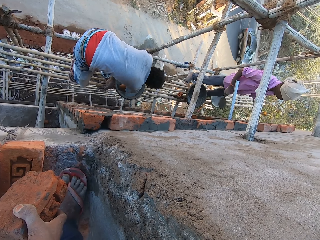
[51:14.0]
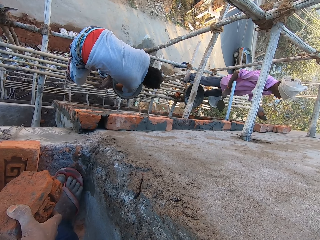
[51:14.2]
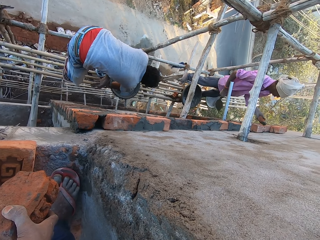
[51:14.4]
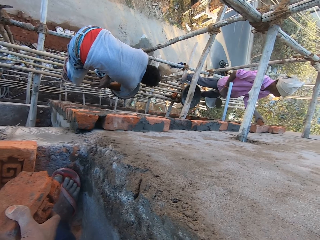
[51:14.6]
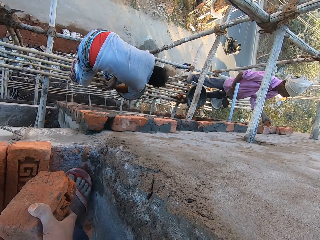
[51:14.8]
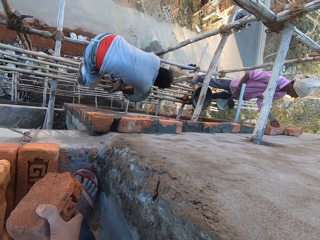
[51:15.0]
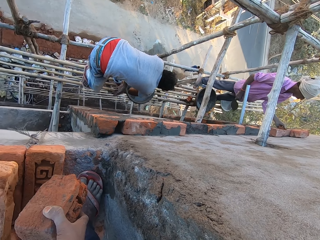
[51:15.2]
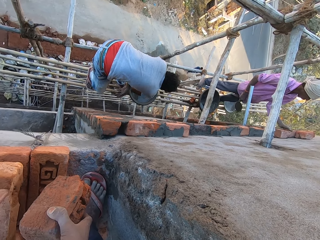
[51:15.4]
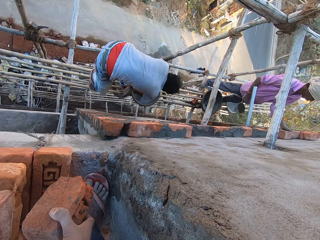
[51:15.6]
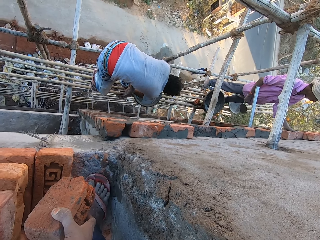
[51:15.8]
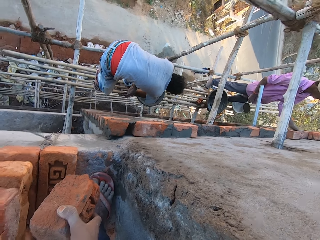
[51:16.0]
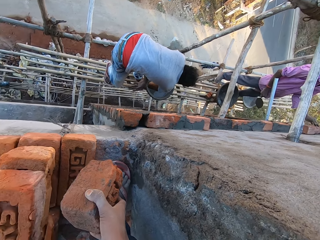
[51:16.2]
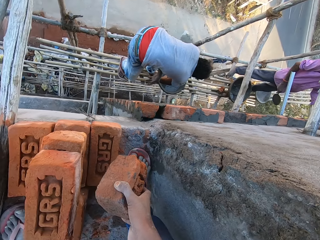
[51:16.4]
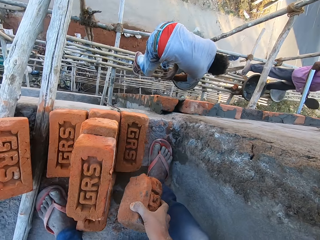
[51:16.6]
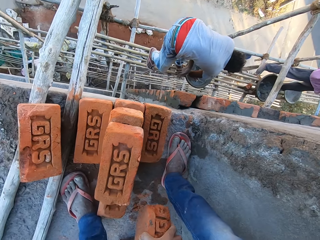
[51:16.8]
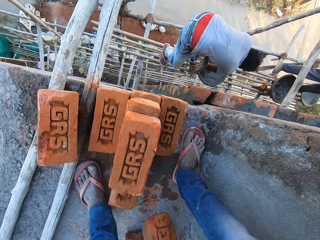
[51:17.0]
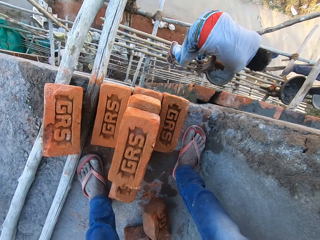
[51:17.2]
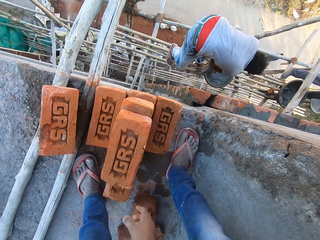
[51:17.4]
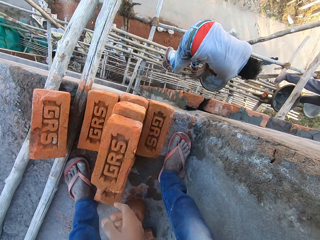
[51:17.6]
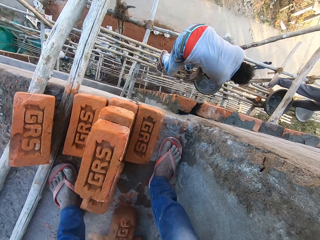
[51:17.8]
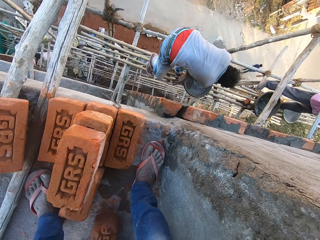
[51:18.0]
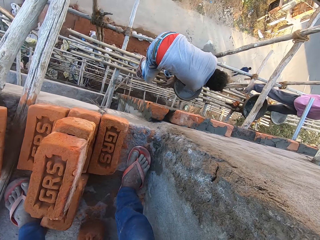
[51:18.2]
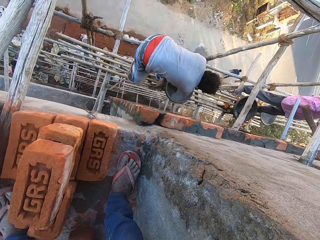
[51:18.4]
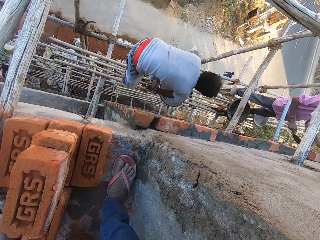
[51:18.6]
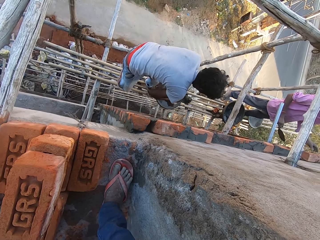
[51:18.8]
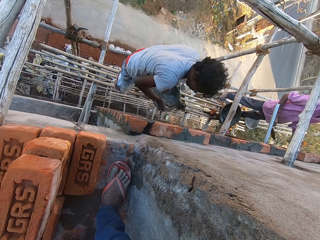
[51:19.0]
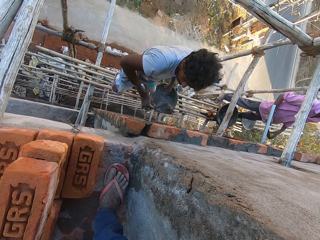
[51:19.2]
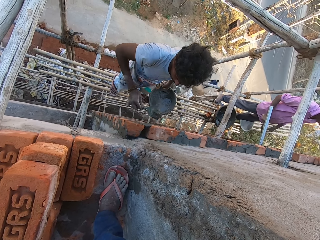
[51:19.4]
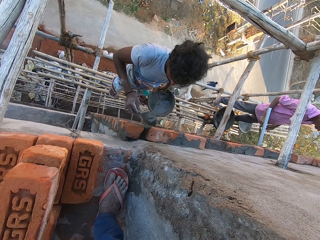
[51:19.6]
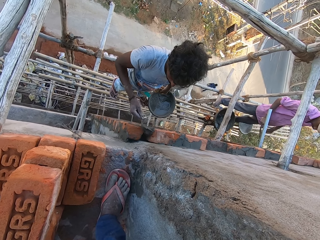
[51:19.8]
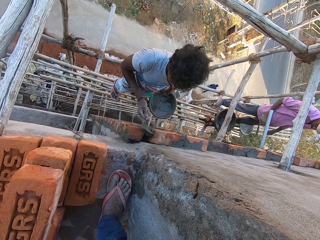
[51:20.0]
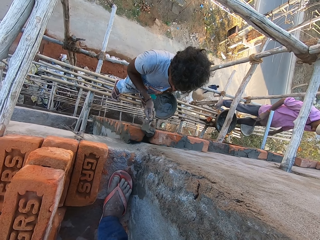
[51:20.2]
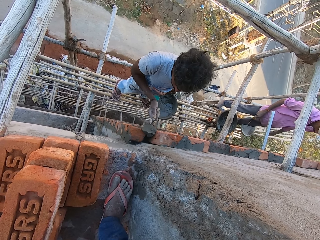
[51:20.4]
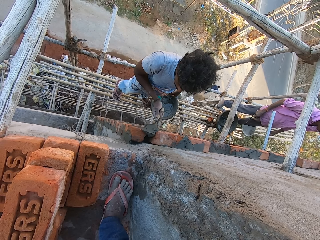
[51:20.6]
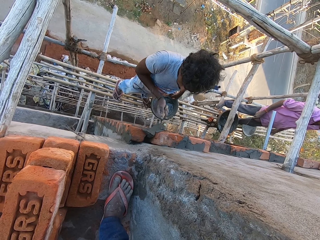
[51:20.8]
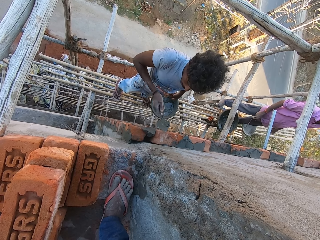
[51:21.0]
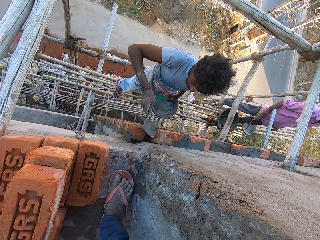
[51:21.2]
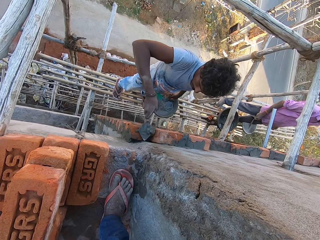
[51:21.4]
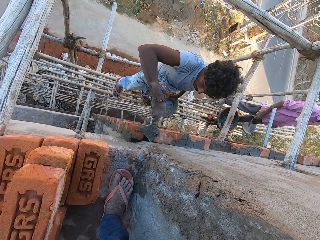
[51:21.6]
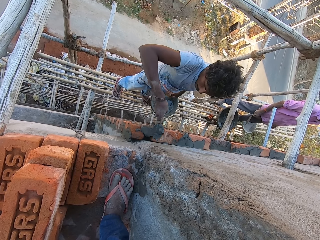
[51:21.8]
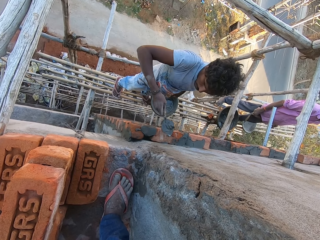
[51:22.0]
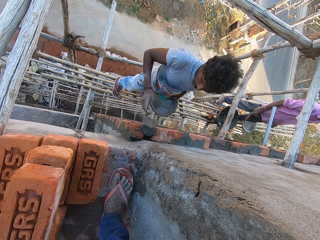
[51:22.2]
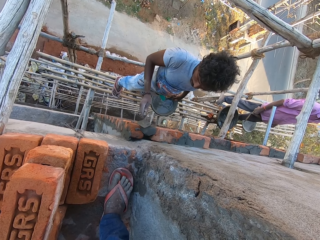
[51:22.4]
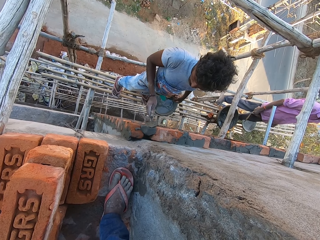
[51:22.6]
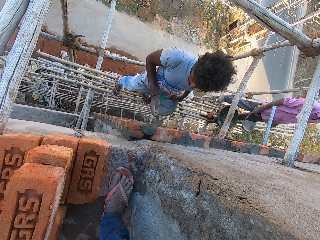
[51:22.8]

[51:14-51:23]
A man puts the brick on the wall with his left hand. The camera wearer drops the brick on the floor with his right hand. Another man takes cement paste from the construction pan on the bundle of bamboo sticks with the hand trowel in his right hand. He puts the cement paste from the hand trowel on the brick on the wall with his right hand. He spreads the cement paste on the brick with the hand trowel in his right hand.

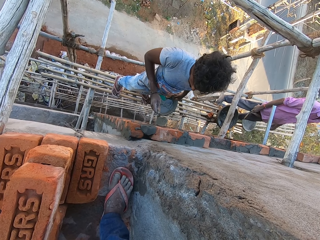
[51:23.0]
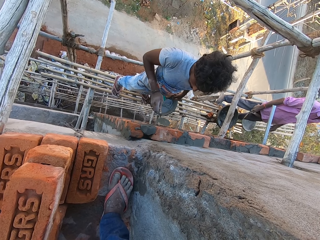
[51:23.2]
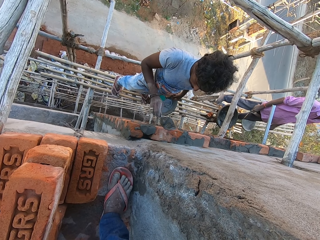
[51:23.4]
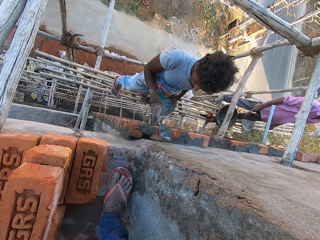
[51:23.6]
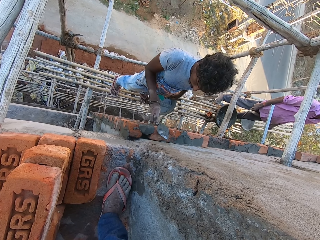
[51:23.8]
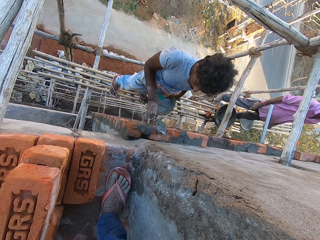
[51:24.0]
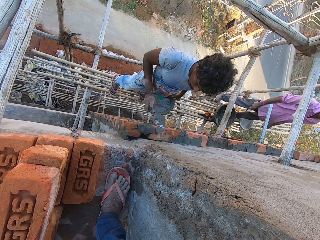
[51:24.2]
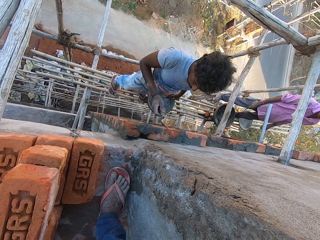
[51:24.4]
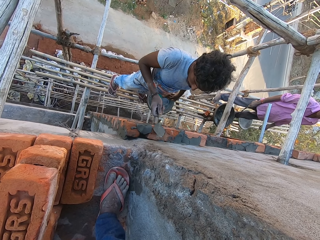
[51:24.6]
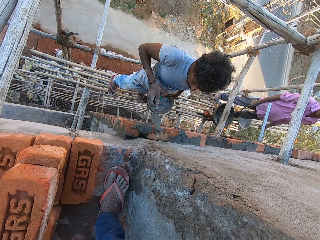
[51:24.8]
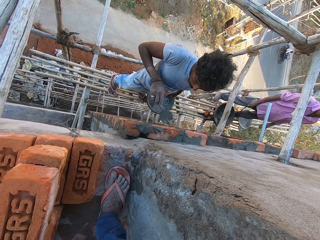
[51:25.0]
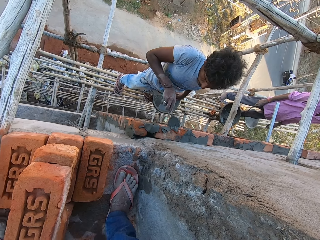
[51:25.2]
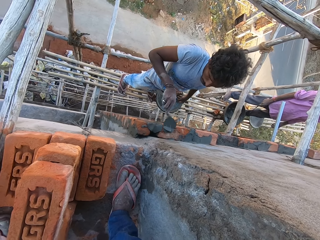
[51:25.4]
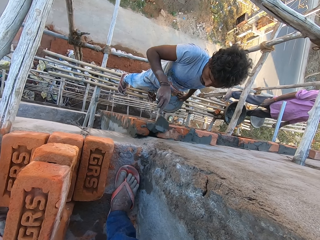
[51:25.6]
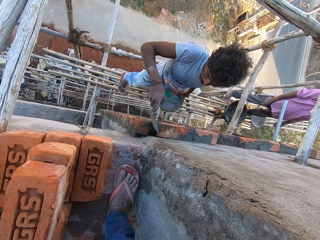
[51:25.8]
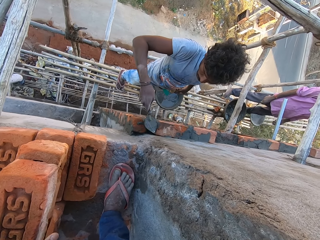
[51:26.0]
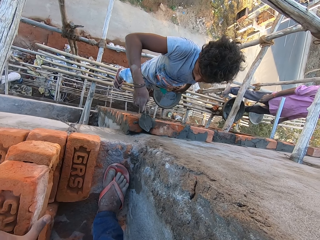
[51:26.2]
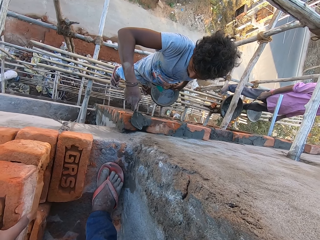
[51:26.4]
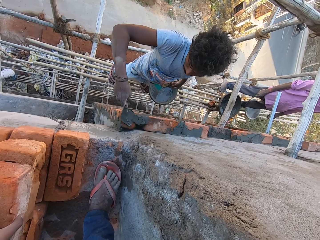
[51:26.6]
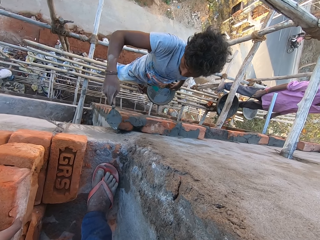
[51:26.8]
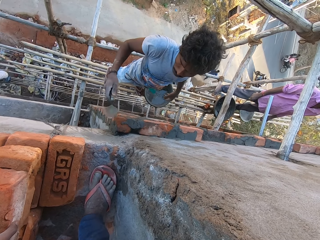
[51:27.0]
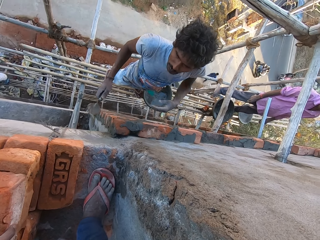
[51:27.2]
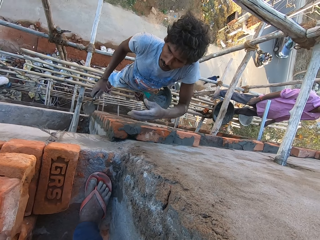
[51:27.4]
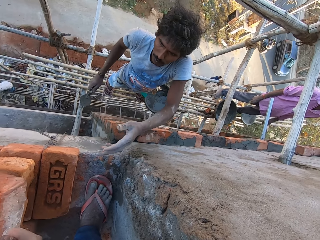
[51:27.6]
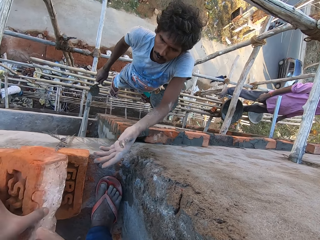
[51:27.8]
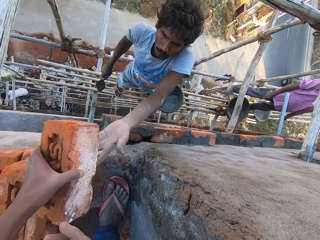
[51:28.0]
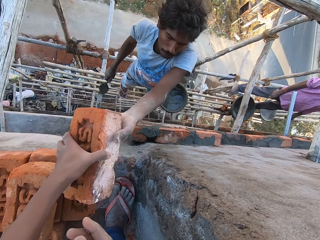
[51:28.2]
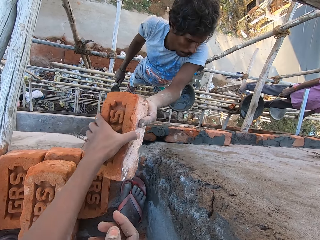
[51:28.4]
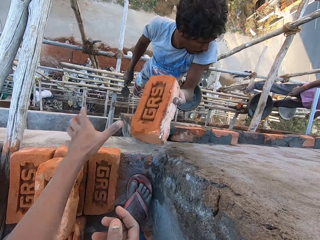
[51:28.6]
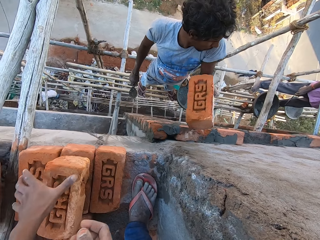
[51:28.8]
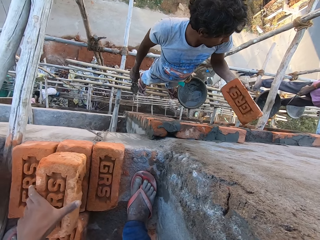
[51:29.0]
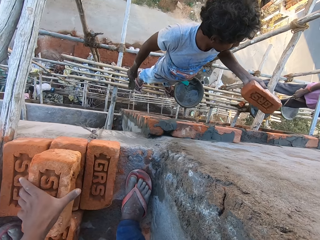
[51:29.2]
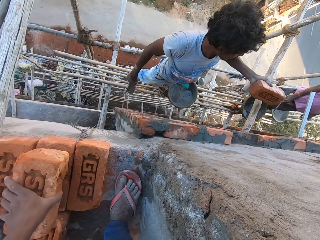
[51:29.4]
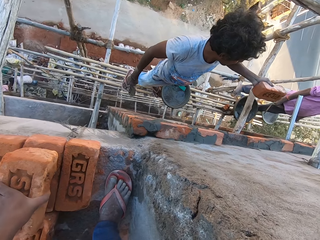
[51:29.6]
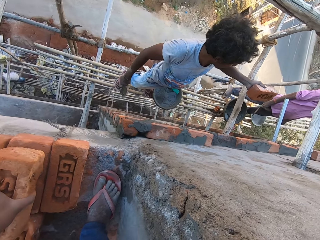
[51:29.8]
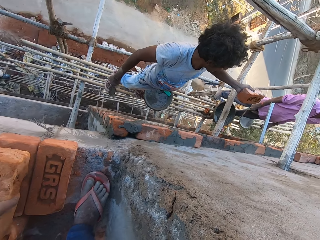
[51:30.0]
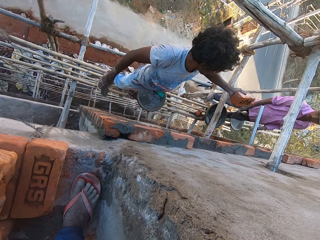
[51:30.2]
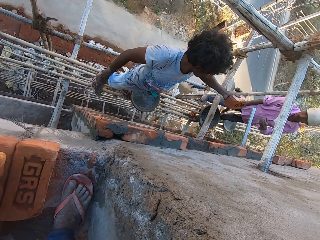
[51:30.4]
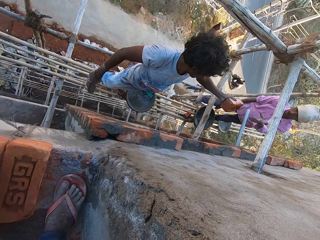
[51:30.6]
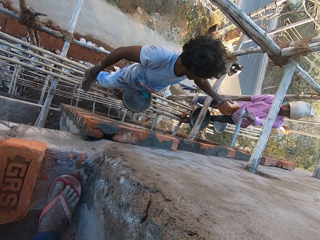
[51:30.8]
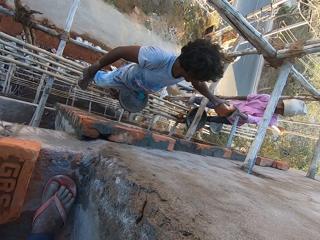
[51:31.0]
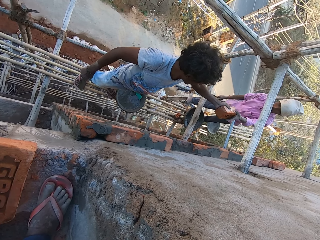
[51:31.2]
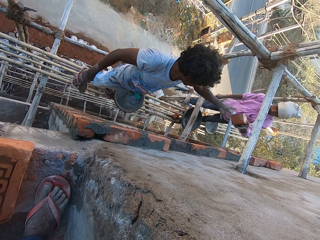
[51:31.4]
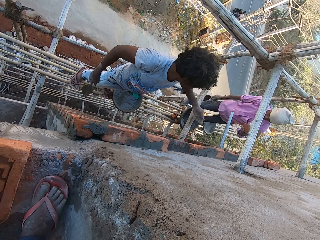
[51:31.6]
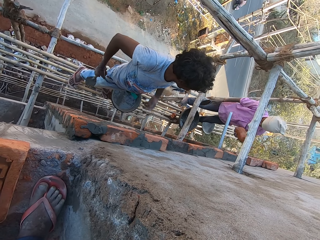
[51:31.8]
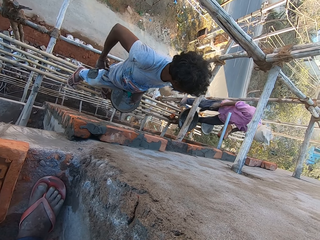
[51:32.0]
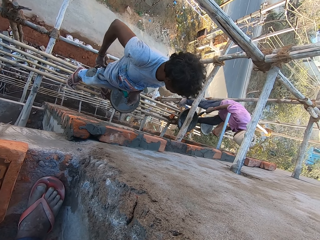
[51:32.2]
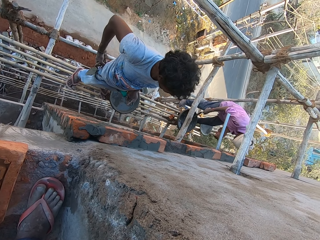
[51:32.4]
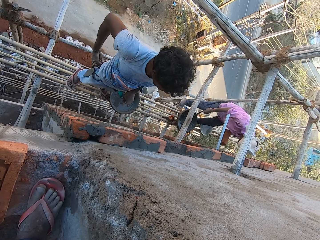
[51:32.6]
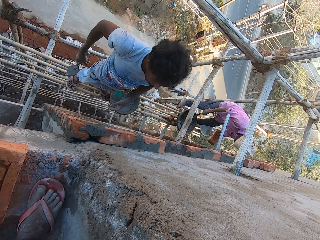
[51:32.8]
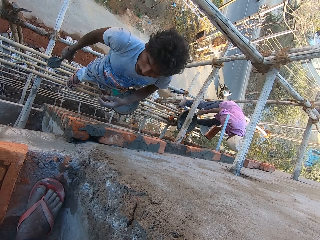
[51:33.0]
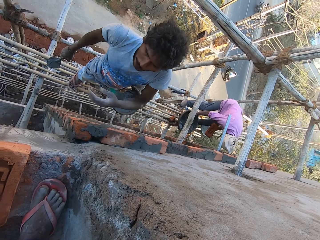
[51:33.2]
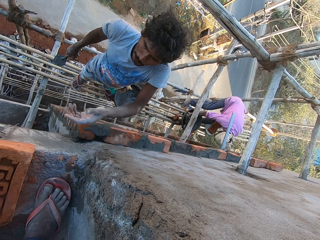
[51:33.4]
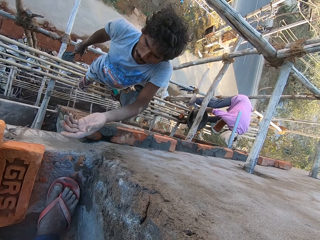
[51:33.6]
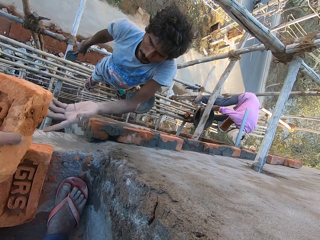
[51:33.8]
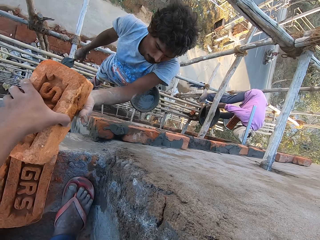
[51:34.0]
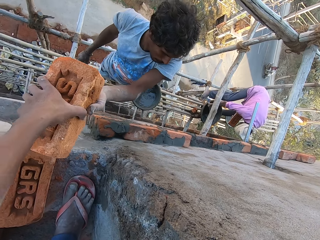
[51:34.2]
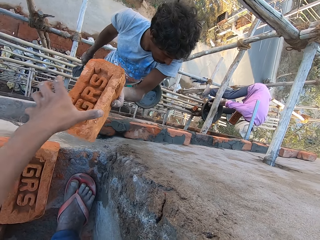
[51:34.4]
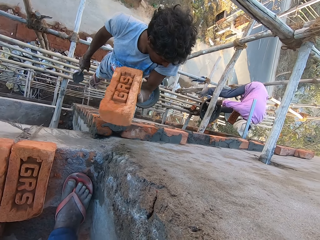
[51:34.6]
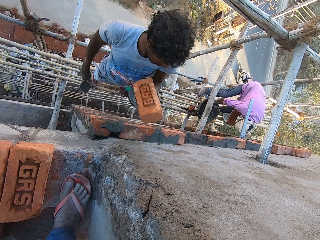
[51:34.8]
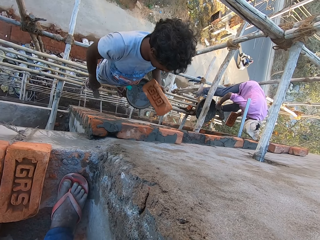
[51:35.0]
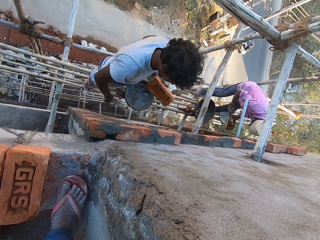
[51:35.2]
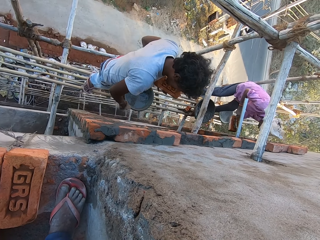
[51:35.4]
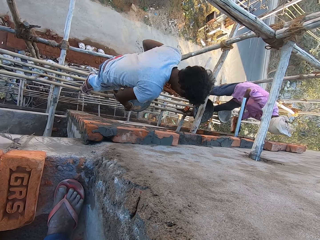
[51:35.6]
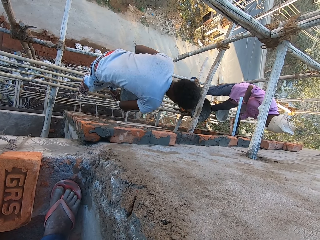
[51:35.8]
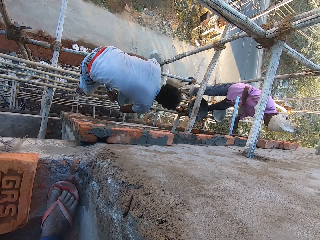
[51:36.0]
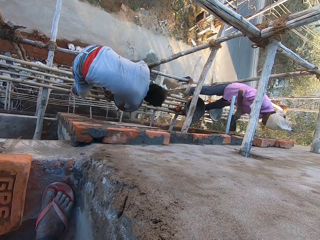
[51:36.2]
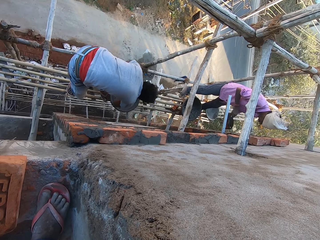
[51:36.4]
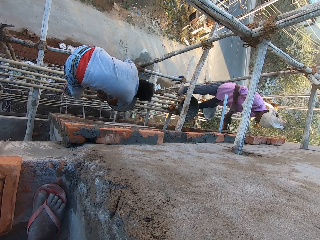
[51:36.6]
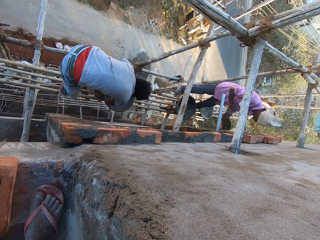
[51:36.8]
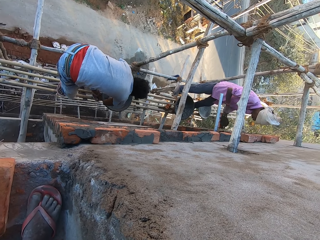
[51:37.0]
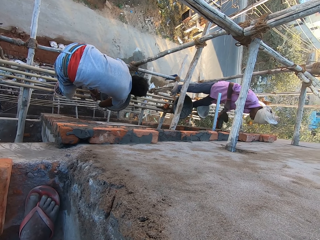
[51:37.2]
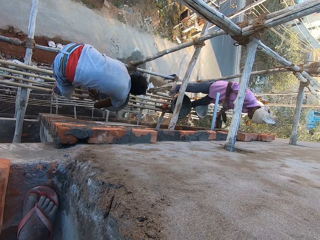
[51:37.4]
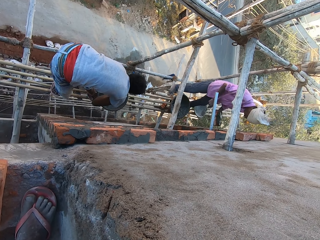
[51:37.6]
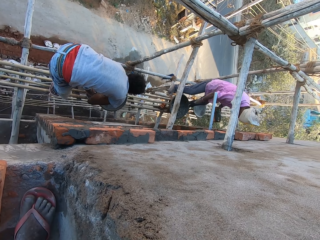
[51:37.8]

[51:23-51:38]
A man puts the cement paste from the hand trowel on the brick on the wall with his right hand. He spreads the cement paste on the brick with the hand trowel in his right hand. The camera wearer interacts with the man. The man stretches his hand. He takes the brick from the camera wearer's left hand with his left hand. Another man takes the brick from the first man's left hand with his left hand. The first man adjusts his trousers. The other man takes cement paste from the construction pan on the bundle of bamboo sticks with the hand trowel in his right hand. The first man takes the brick from the camera wearer's left hand with his left hand. The other man puts the cement paste from the hand trowel on the brick in his left hand with his right hand. He spreads the cement paste on the brick with the hand trowel in his right hand.
